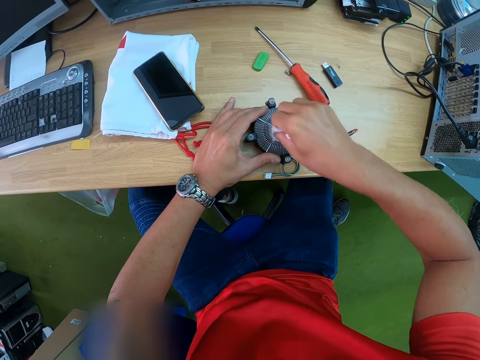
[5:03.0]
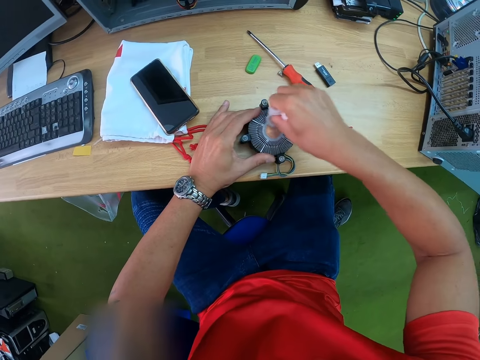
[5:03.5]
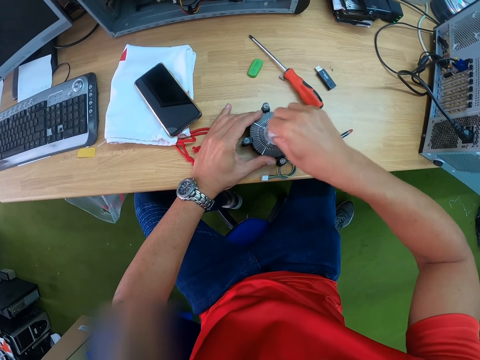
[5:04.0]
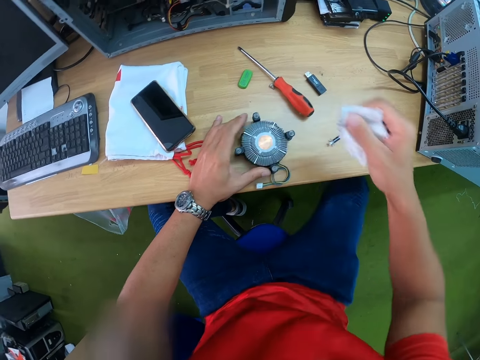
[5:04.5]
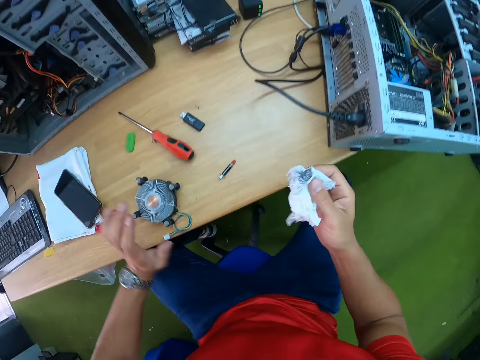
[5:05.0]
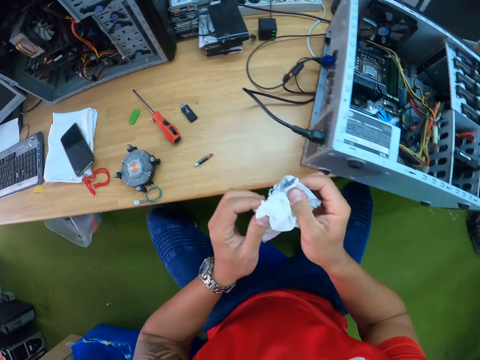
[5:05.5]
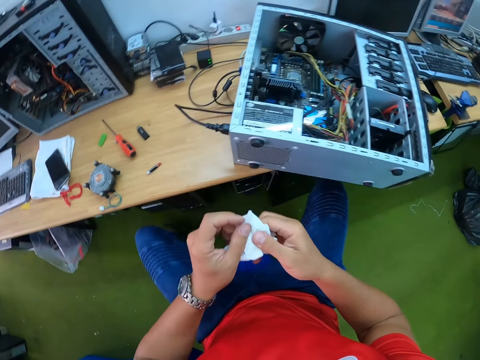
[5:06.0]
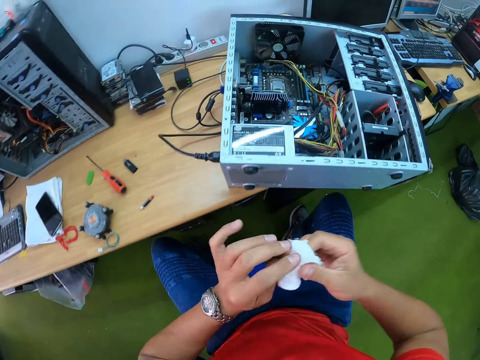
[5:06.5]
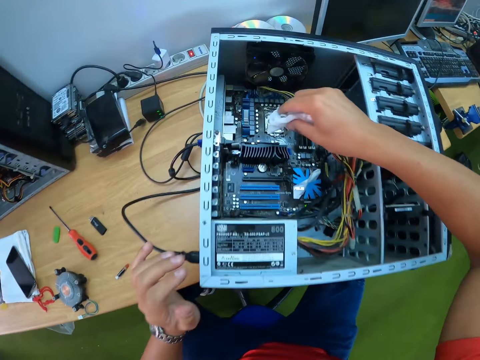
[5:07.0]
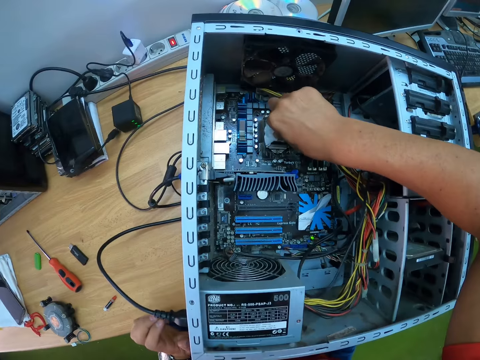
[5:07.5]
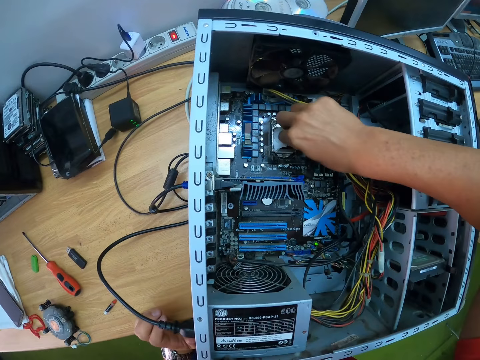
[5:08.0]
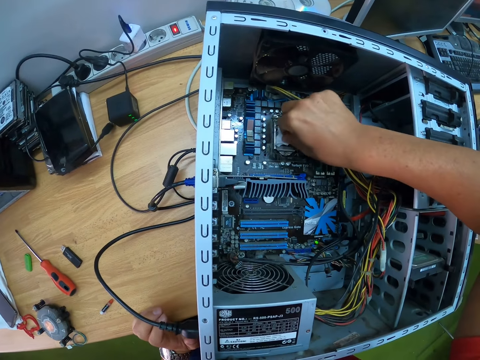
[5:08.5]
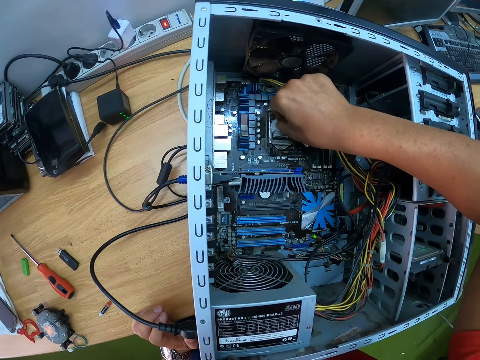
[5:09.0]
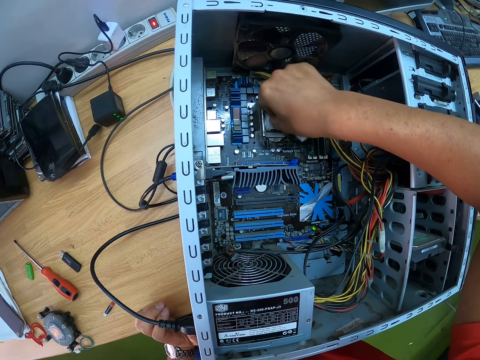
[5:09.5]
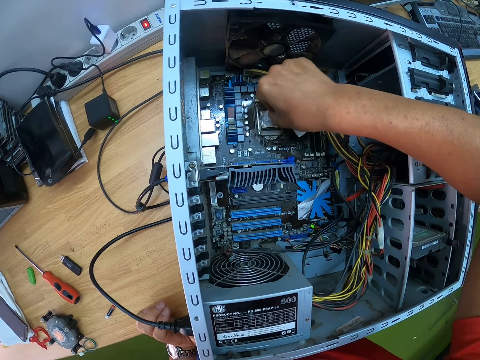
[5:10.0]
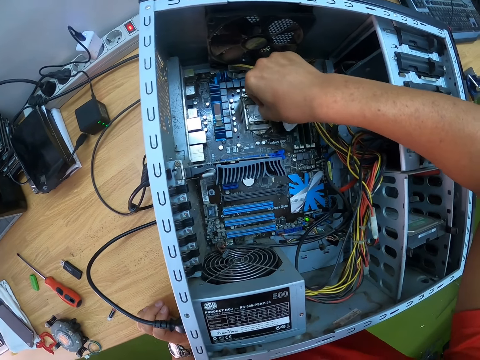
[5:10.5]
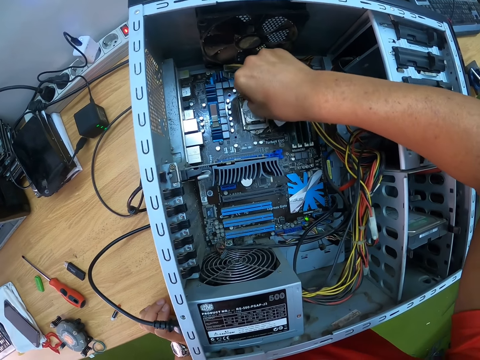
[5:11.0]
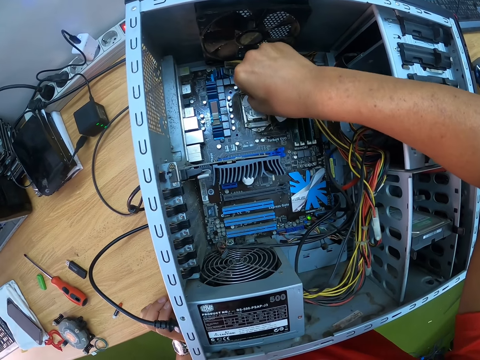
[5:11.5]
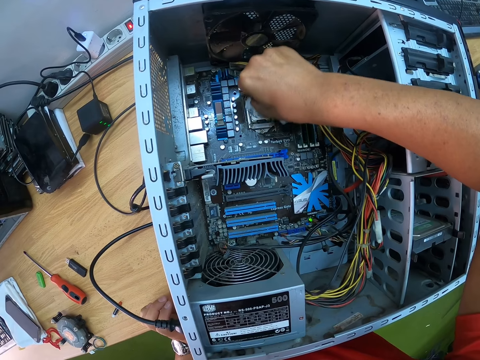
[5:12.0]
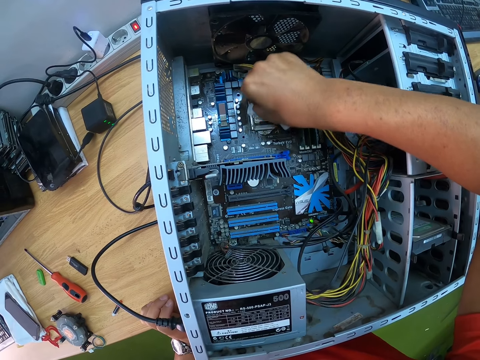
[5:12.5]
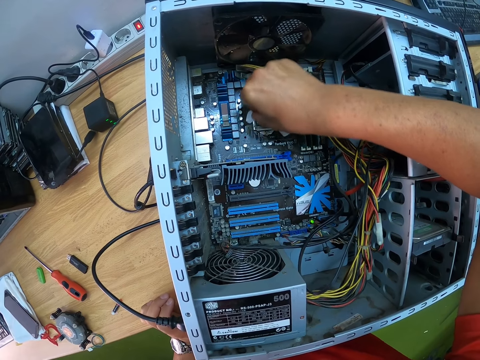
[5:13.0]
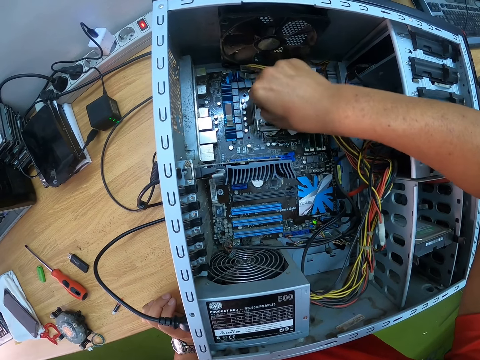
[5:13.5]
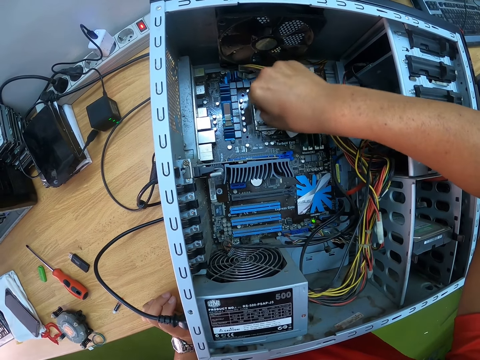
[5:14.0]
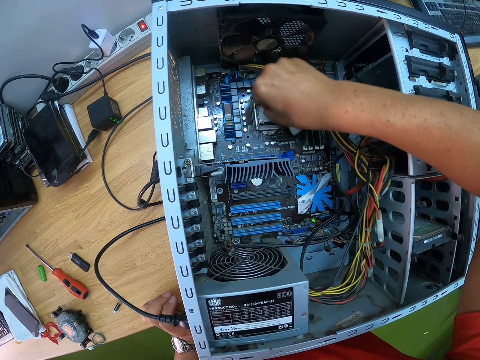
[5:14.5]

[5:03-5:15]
The camera wearer swerves a chair towards a CPU motherboard on the table. He cleans the CPU fan area with the tissue paper in his right hand.

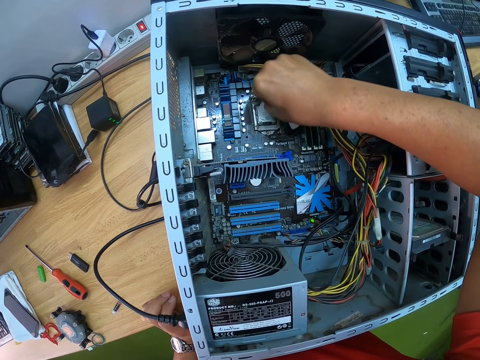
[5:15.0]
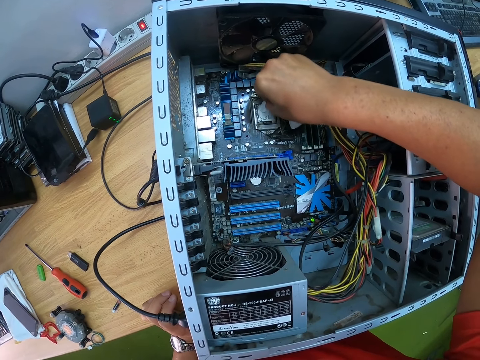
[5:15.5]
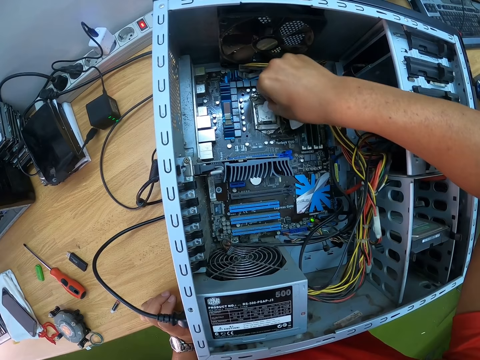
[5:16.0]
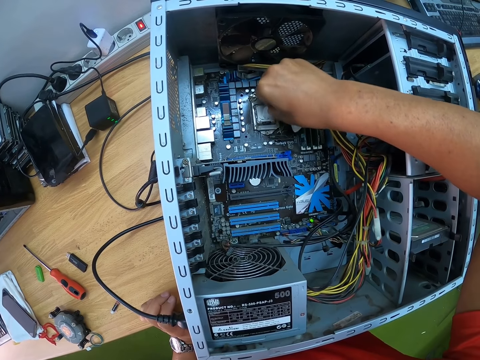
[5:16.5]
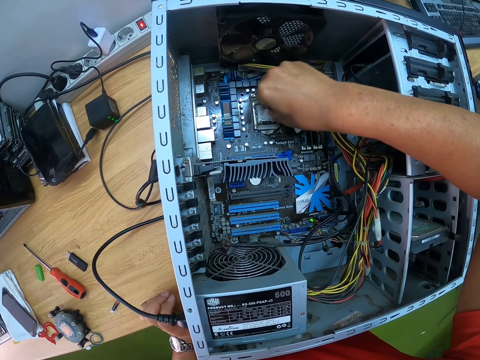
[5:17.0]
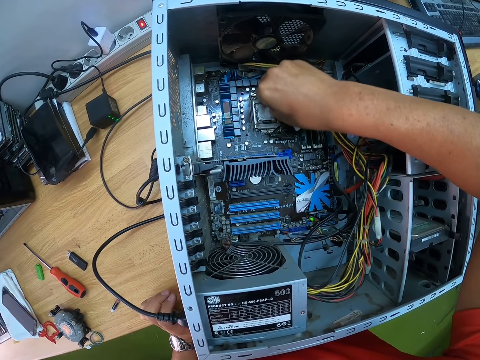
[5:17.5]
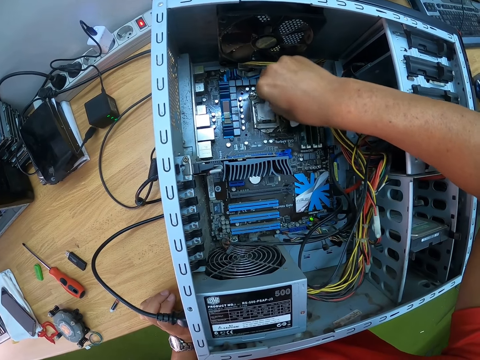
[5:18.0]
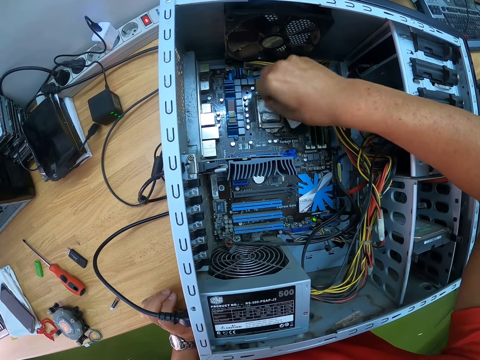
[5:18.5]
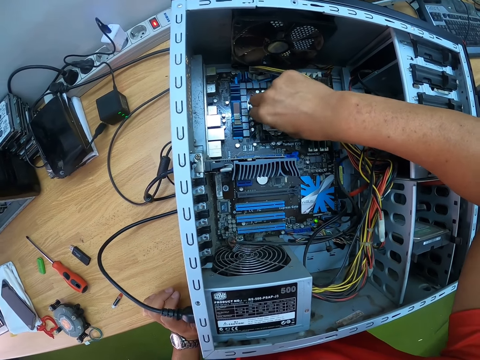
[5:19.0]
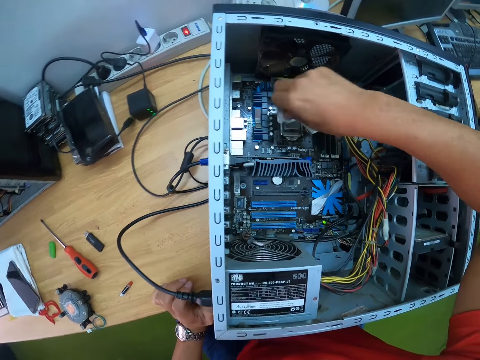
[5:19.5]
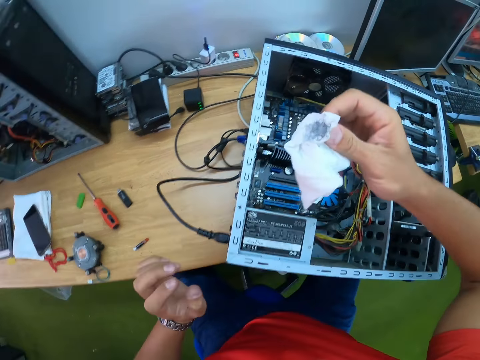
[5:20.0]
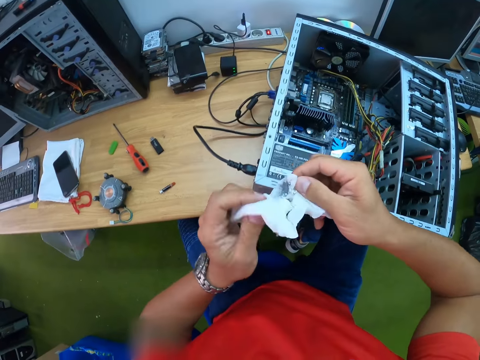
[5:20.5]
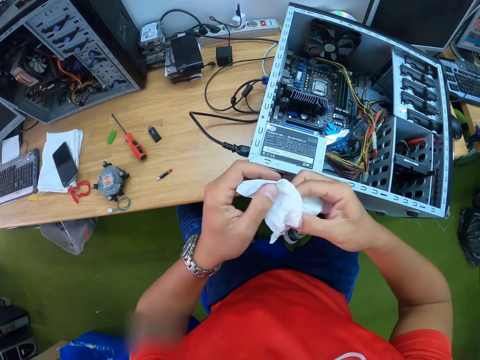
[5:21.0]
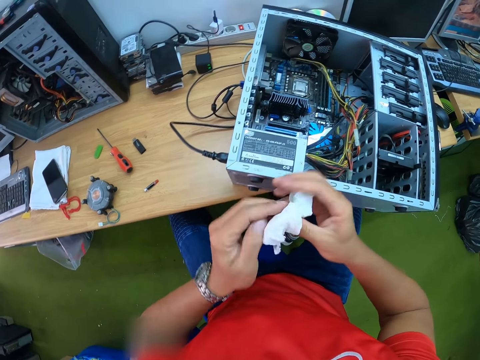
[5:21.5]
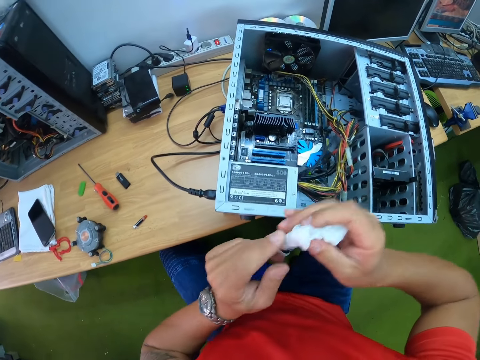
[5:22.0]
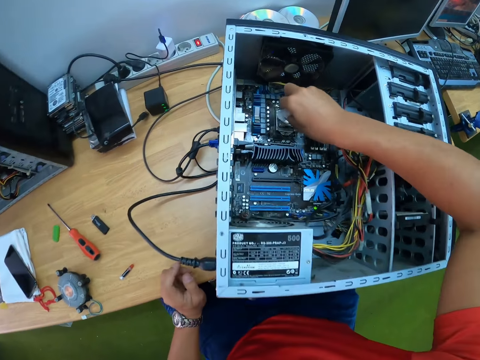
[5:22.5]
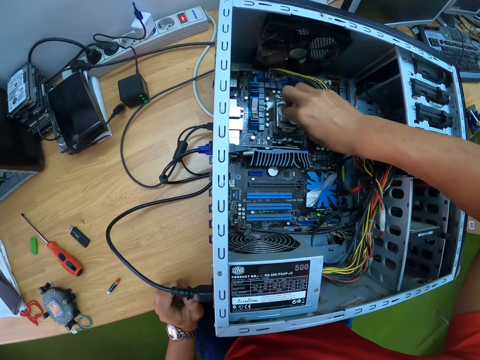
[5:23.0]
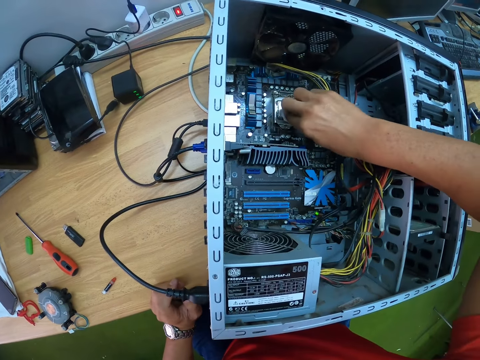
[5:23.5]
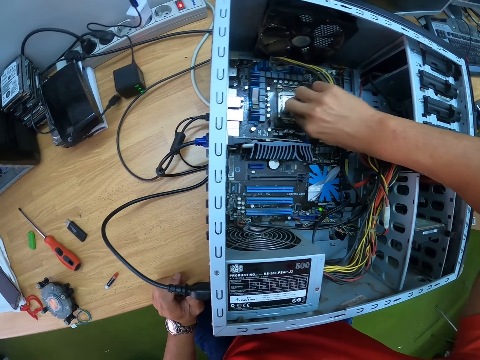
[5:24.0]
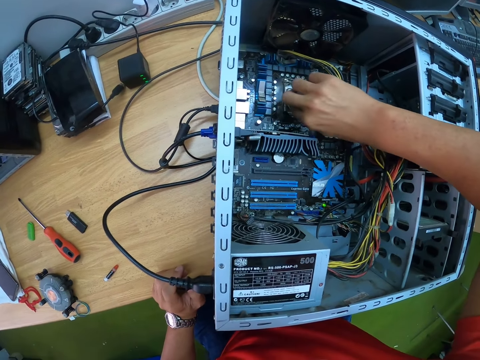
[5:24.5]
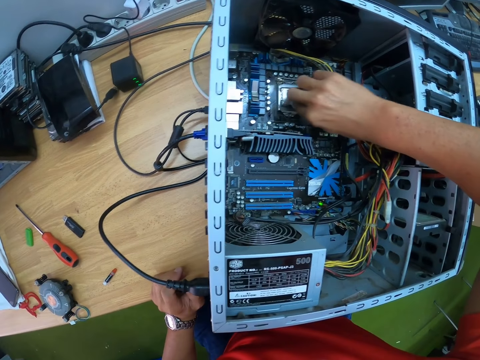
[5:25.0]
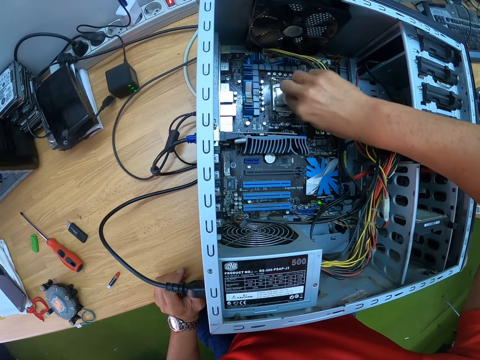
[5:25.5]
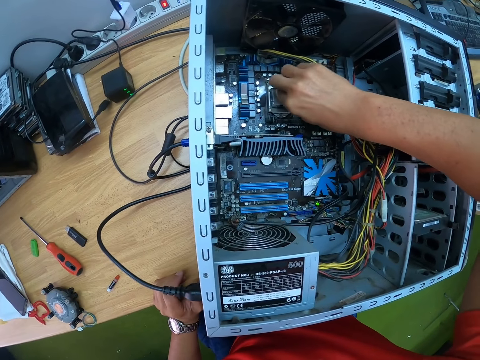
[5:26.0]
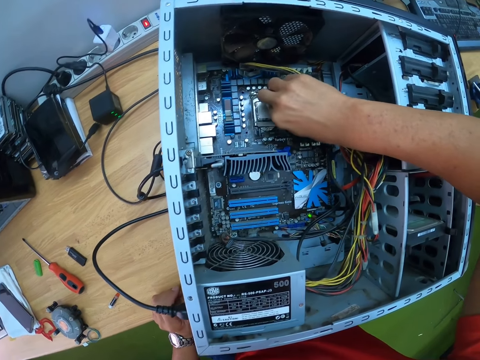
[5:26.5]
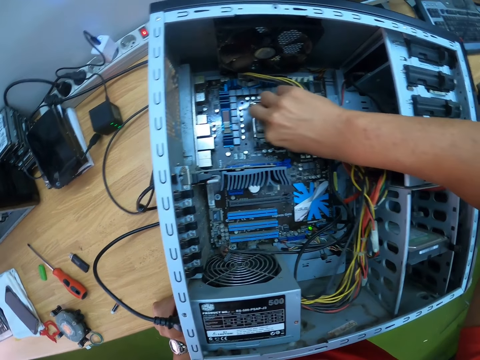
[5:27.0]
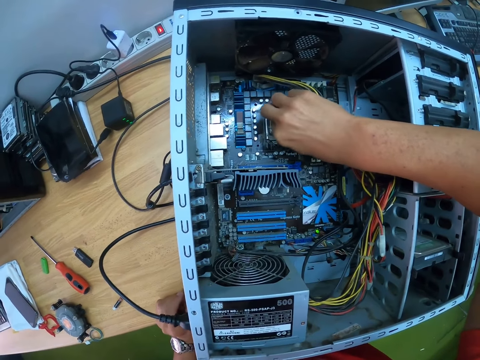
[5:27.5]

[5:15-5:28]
The camera wearer adjusts the tissue paper or paper towel with both hands. He folds the paper towel. He cleans the CPU fan area with the tissue paper in his right hand.

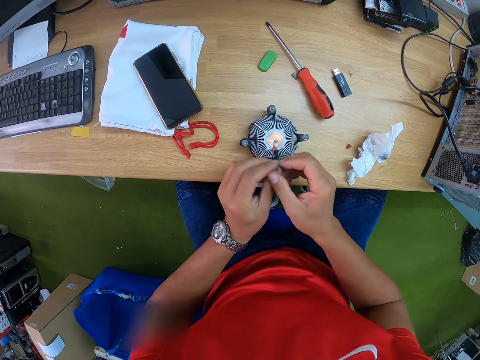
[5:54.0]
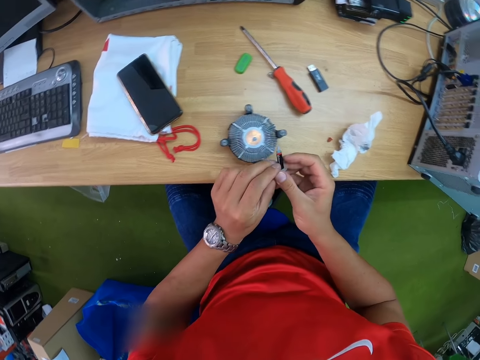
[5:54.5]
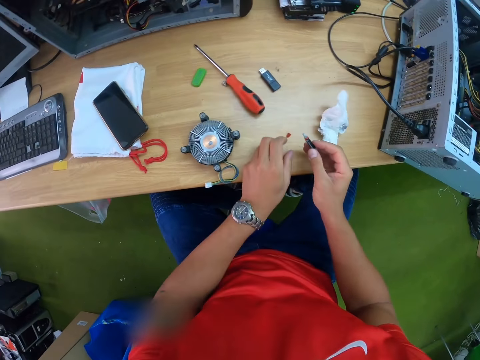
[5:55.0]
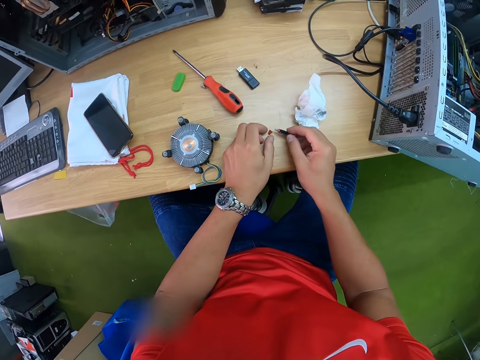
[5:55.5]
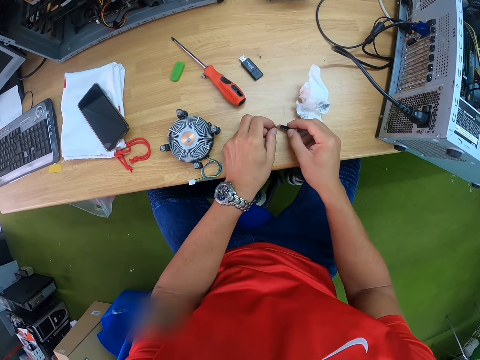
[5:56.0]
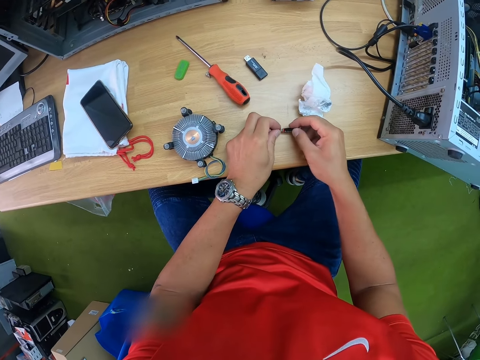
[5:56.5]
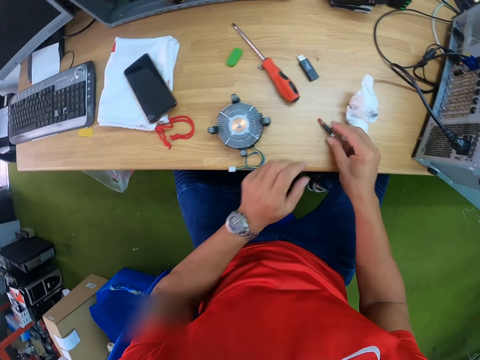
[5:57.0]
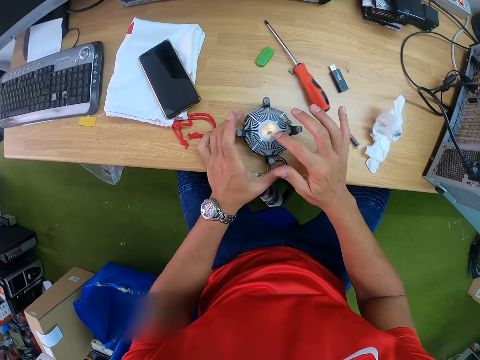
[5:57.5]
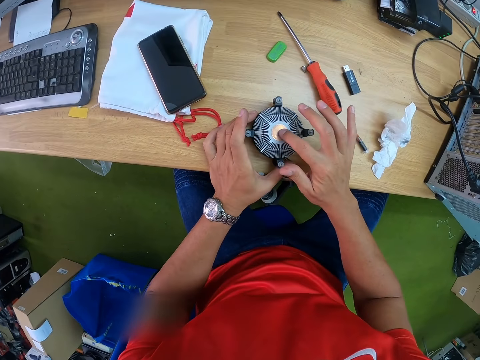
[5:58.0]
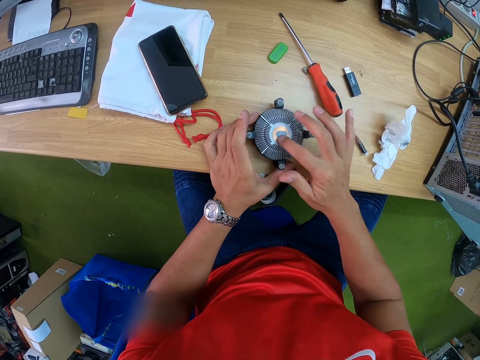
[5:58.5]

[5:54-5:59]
The camera wearer covers the tube with his left hand. He rubs the lubricant on the fan's surface with his right index finger.
